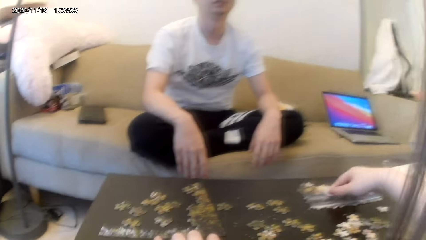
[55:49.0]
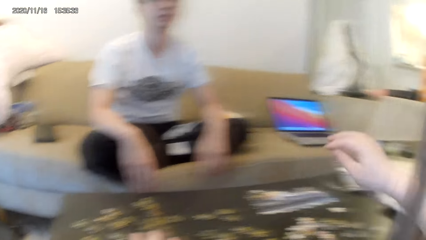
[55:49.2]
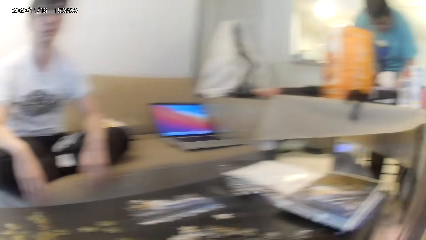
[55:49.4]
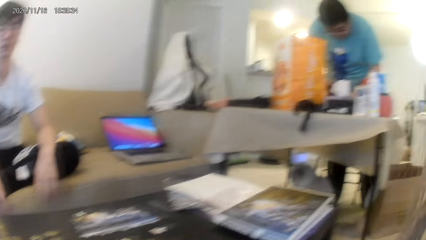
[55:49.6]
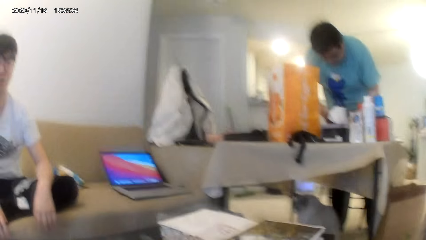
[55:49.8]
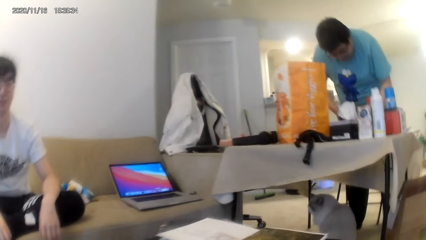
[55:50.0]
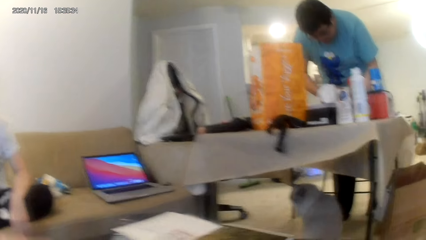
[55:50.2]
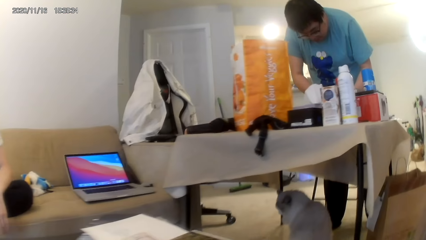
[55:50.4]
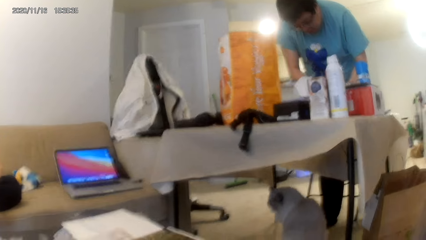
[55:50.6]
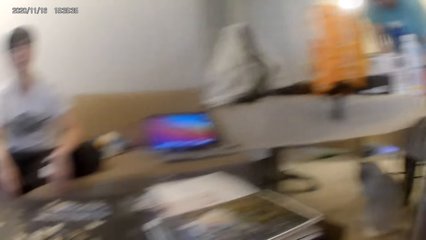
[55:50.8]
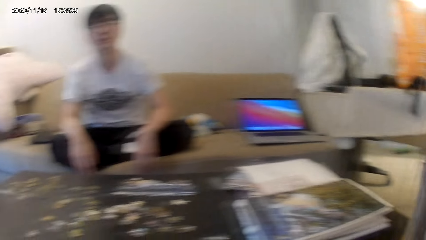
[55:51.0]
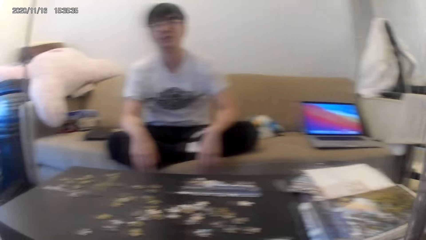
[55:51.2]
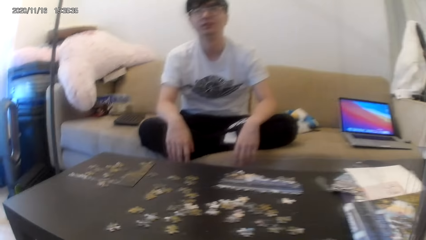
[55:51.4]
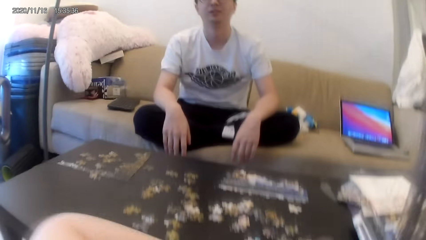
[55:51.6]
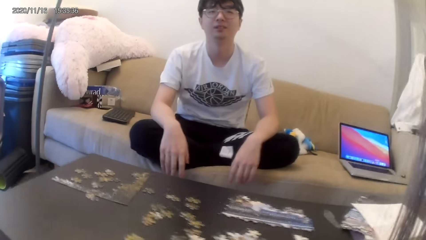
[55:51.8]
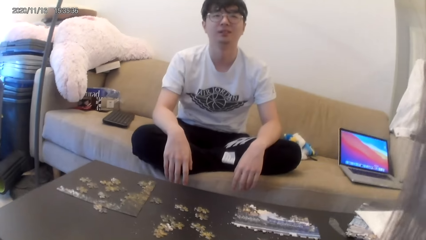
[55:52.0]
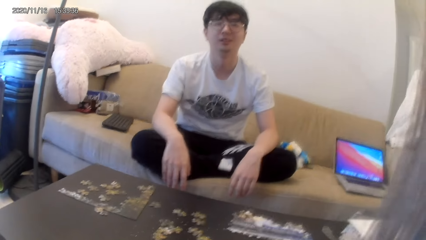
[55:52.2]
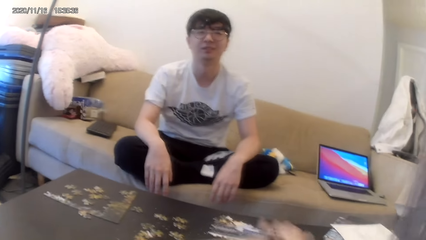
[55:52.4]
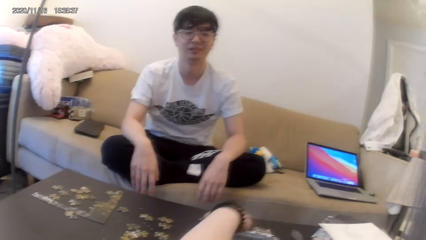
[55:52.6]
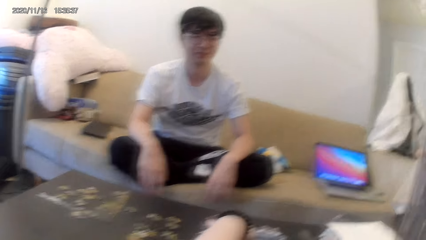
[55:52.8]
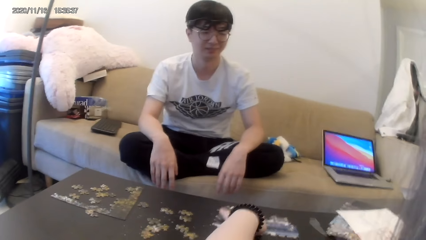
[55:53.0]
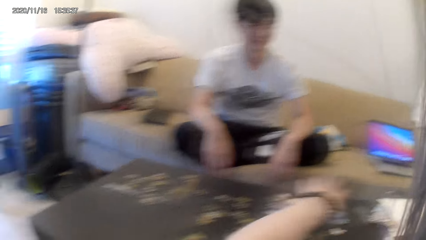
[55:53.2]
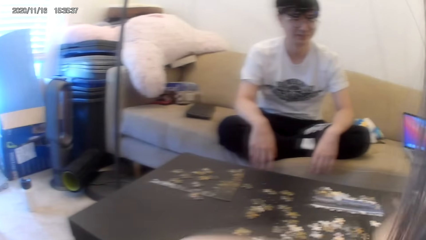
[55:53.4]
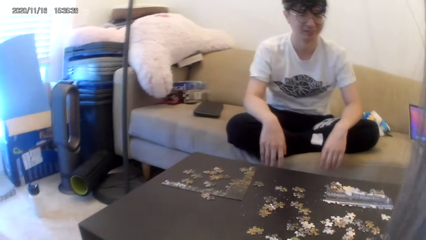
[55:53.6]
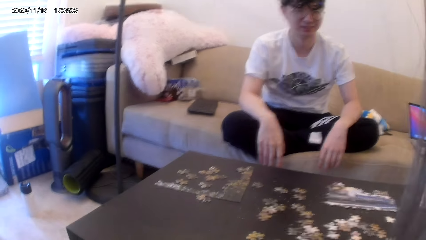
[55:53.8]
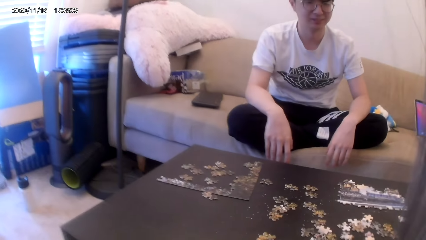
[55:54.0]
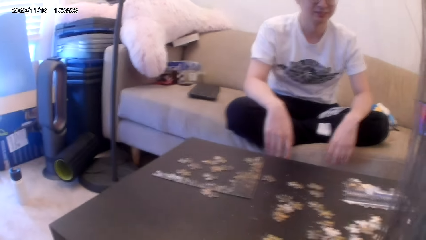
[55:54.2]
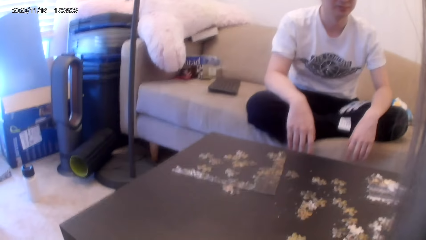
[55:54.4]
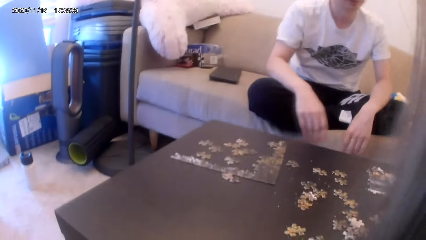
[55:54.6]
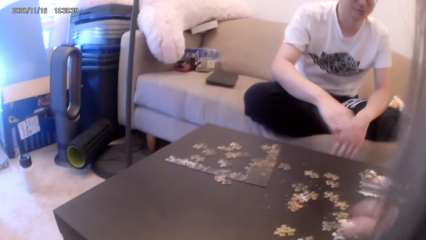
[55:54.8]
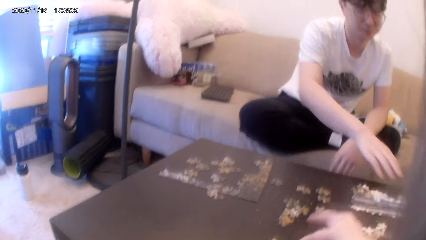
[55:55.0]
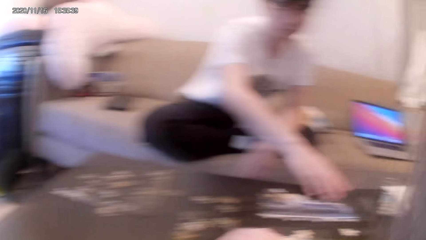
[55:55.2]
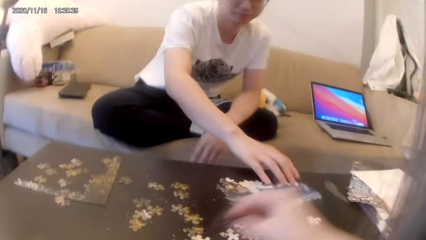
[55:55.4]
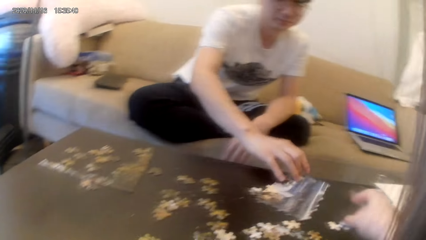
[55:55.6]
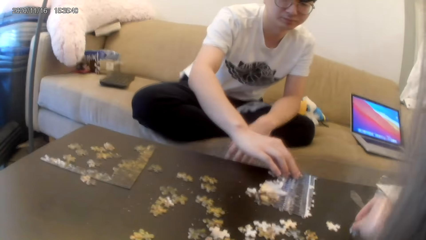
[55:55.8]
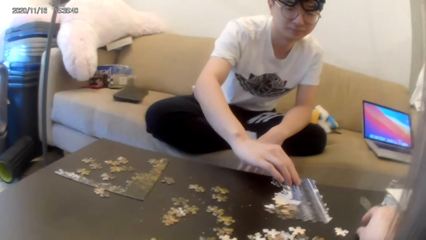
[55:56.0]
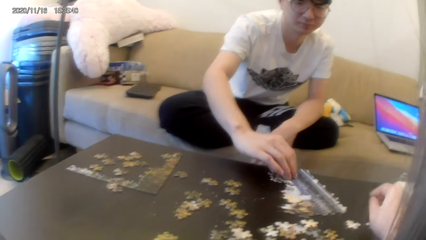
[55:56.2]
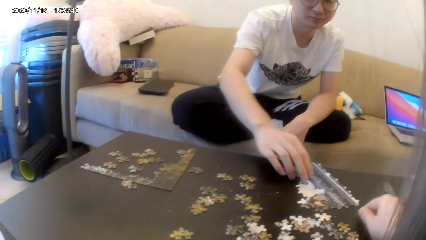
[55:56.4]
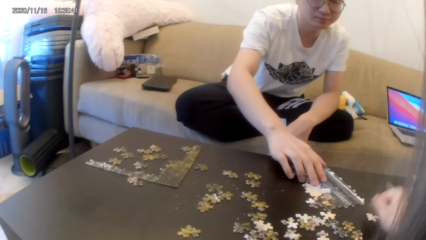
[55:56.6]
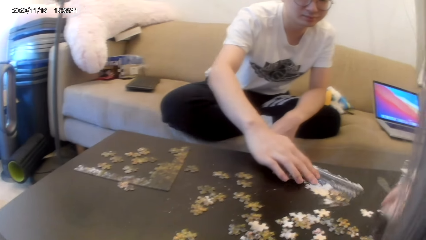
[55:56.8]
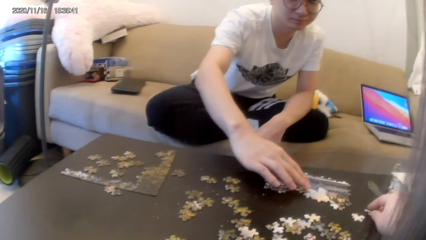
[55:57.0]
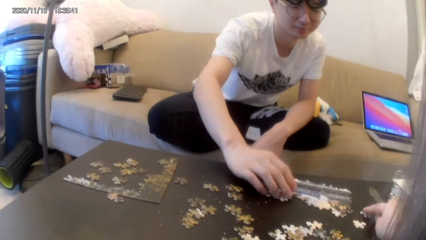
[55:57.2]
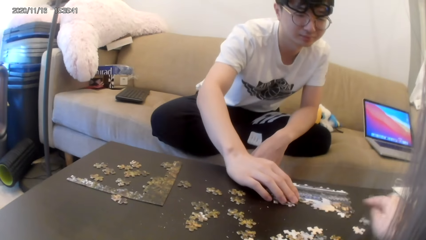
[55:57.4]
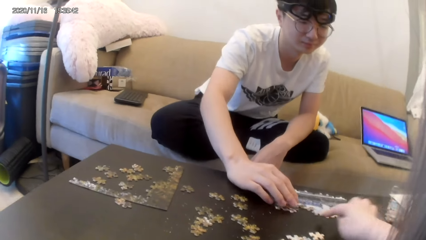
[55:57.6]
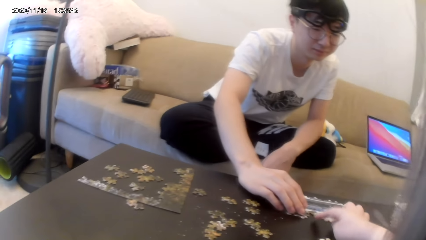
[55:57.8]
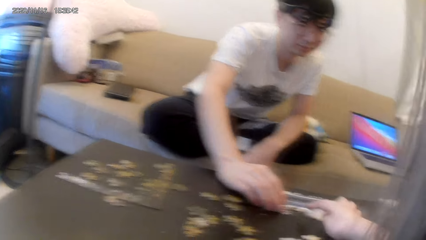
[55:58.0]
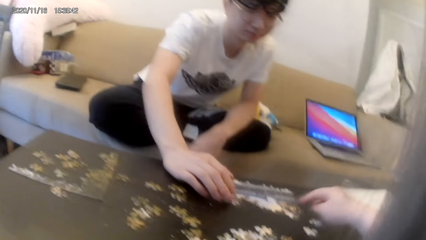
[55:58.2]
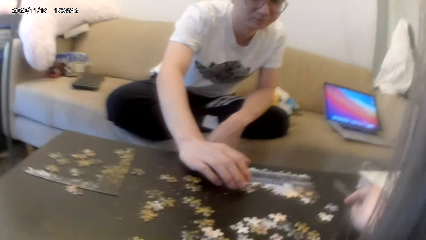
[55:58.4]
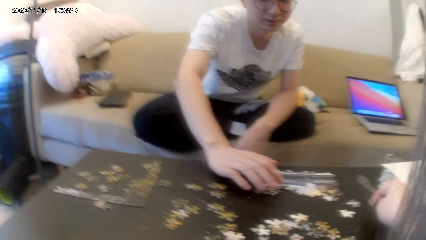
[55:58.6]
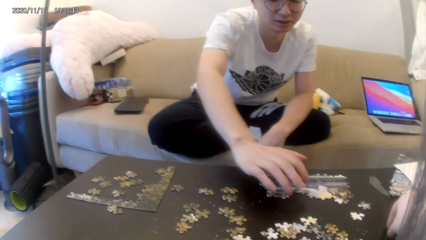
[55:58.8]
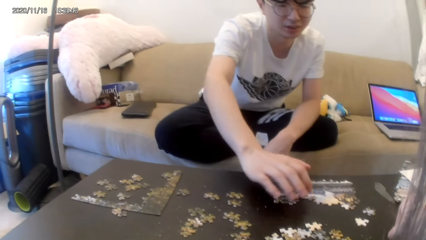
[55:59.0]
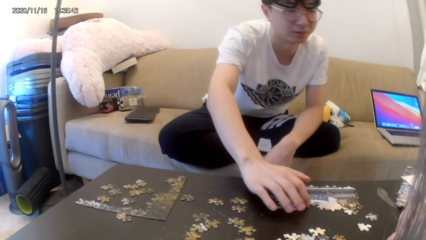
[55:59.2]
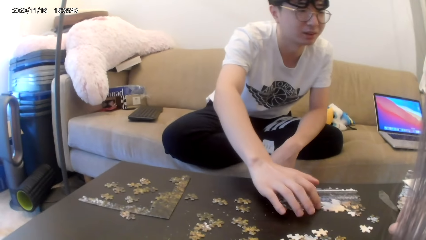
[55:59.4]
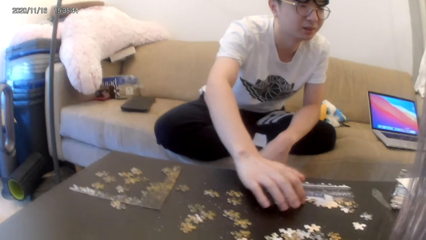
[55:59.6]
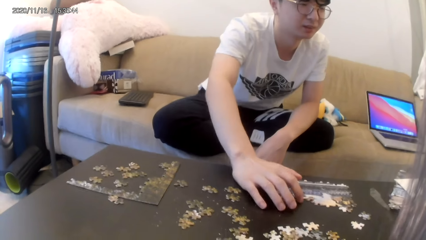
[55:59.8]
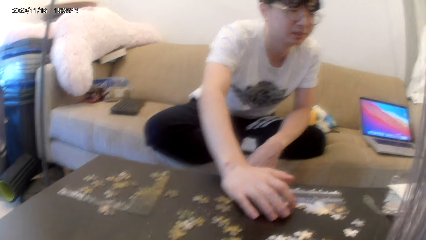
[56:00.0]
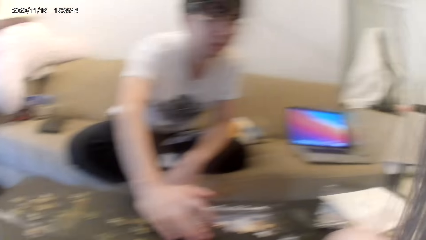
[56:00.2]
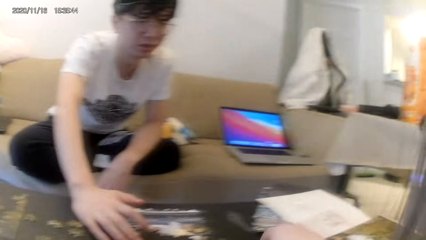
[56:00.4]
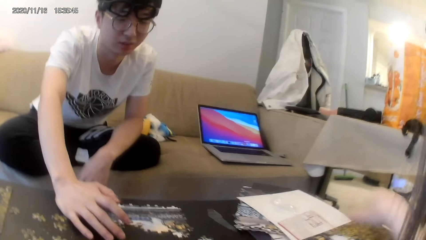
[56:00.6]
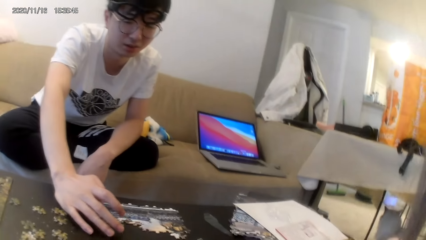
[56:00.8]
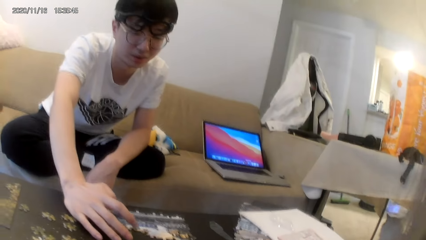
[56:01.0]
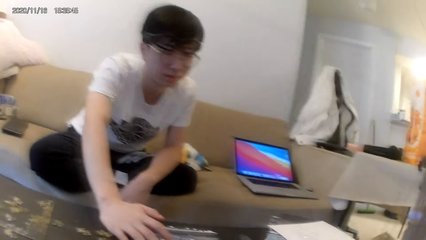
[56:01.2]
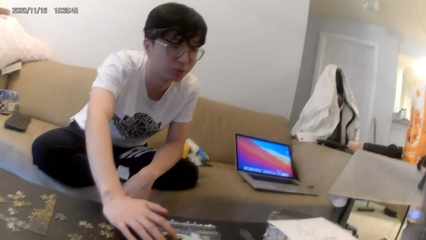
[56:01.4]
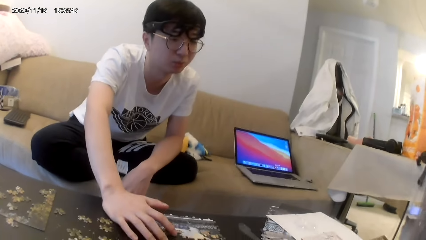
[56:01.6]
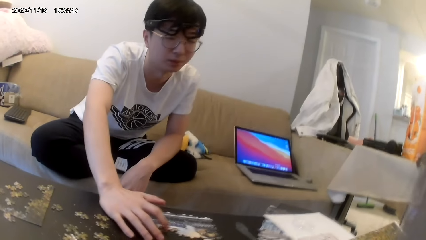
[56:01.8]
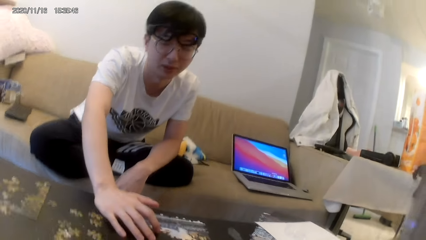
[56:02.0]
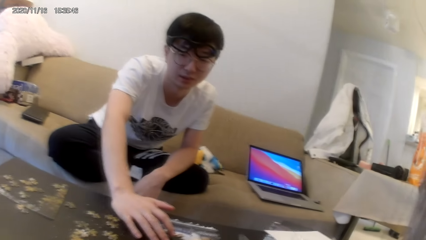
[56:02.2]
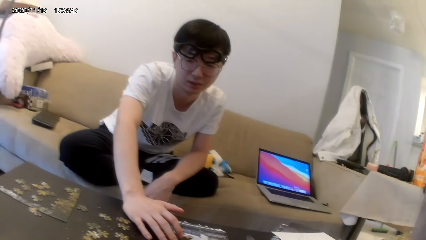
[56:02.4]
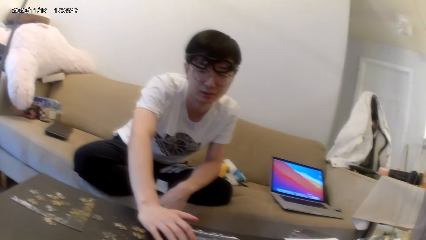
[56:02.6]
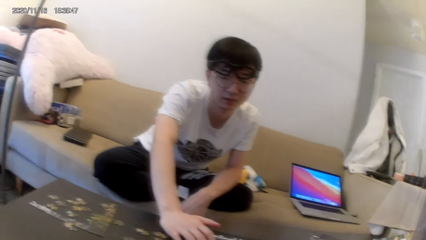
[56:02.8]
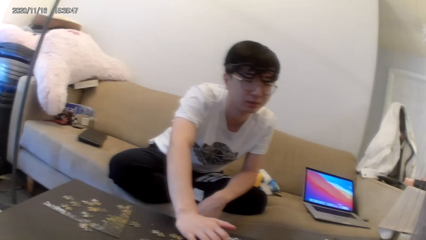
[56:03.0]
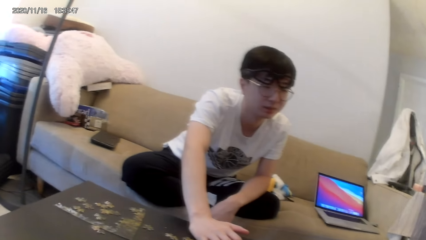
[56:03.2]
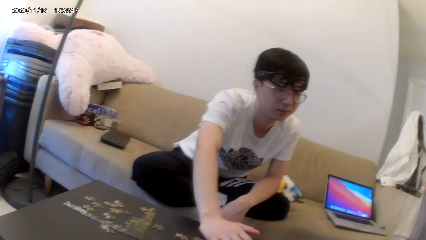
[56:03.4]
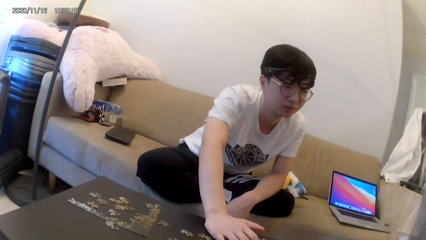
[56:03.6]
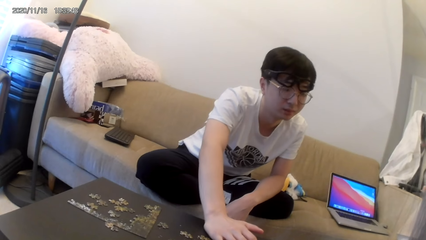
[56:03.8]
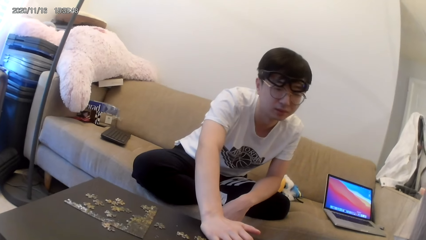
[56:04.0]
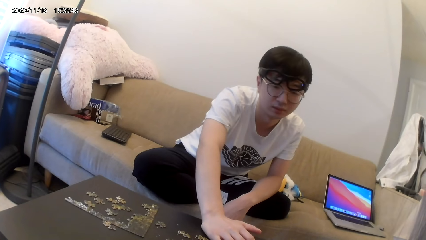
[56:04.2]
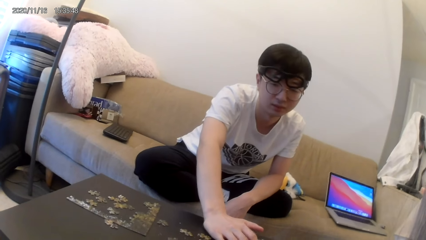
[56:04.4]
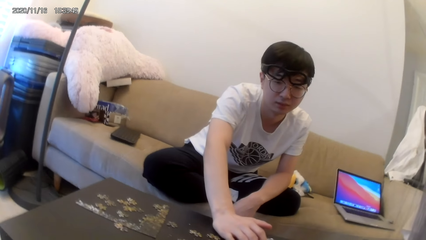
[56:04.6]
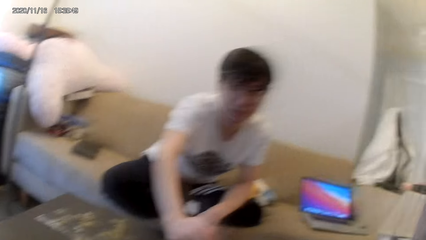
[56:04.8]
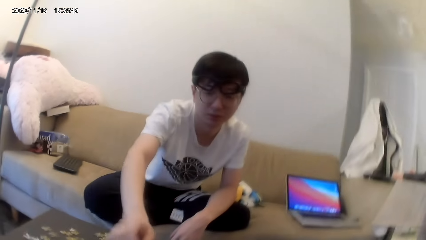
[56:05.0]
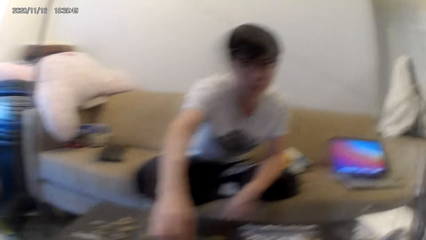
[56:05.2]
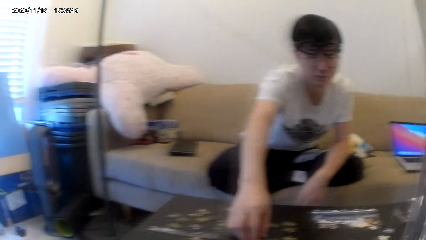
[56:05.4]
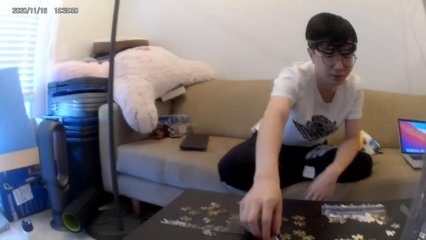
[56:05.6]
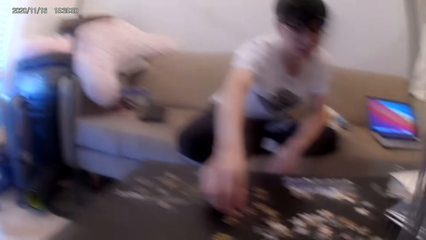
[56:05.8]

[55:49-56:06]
The camera wearer reaches for something. They look right. They converse with a man. The man converses with the camera wearer. The camera wearer converses with another man. A third man touches something. The second man converses with the camera wearer.
